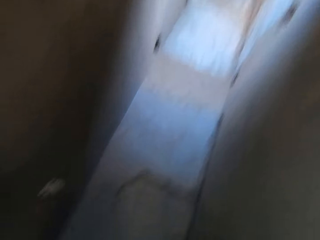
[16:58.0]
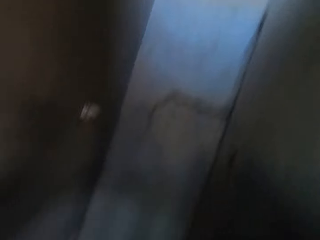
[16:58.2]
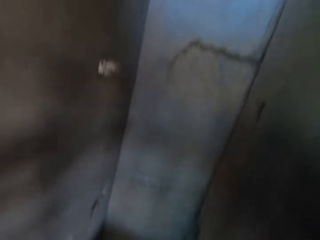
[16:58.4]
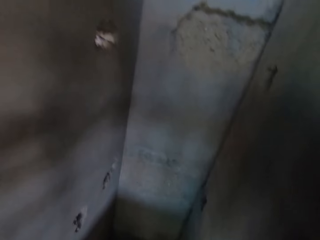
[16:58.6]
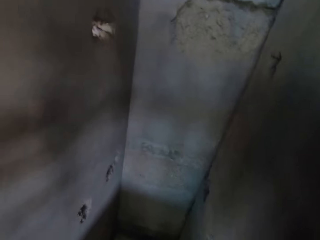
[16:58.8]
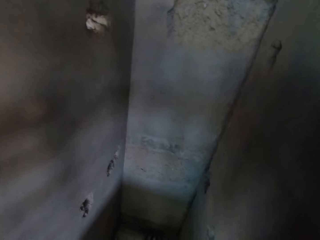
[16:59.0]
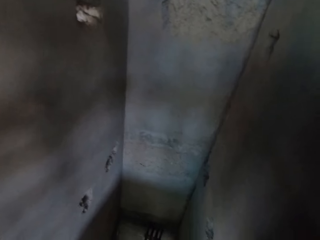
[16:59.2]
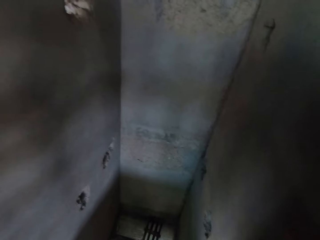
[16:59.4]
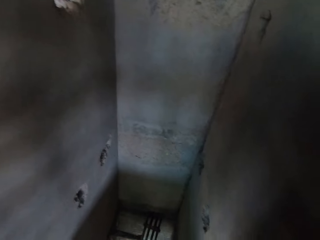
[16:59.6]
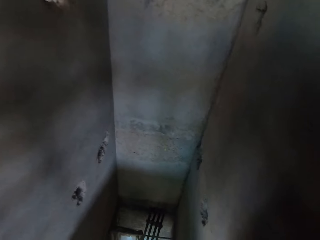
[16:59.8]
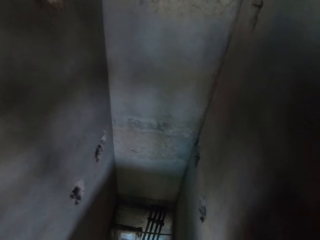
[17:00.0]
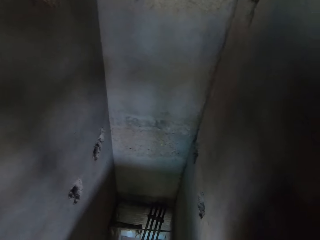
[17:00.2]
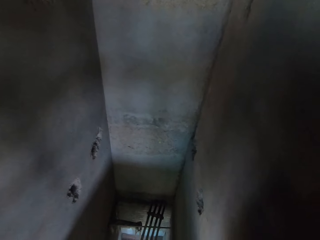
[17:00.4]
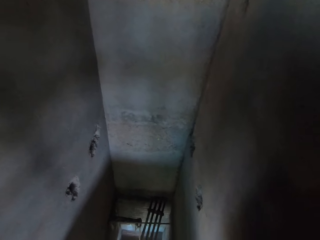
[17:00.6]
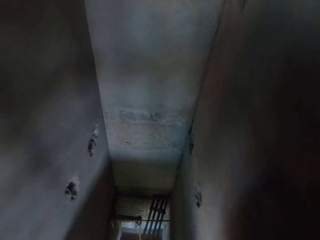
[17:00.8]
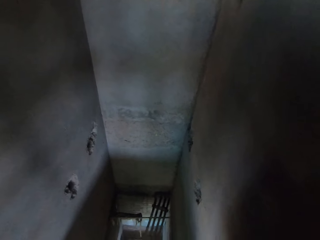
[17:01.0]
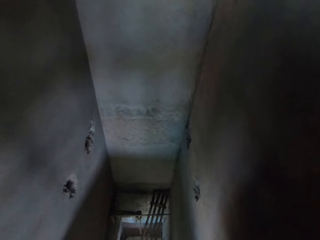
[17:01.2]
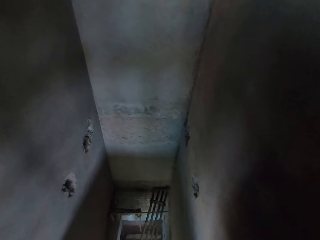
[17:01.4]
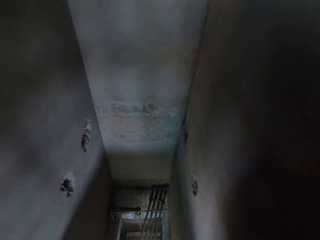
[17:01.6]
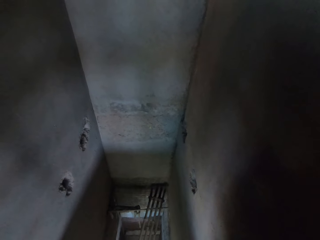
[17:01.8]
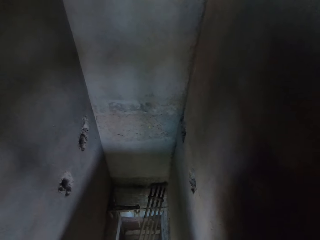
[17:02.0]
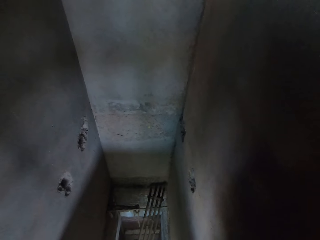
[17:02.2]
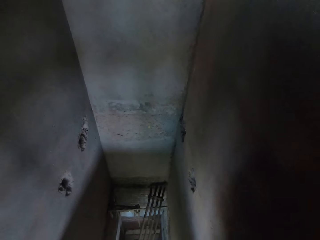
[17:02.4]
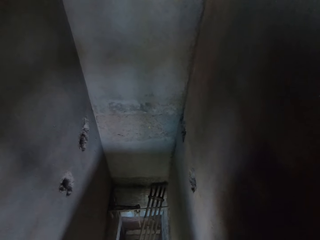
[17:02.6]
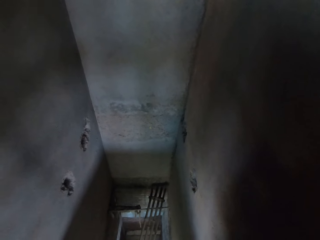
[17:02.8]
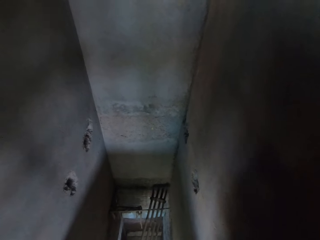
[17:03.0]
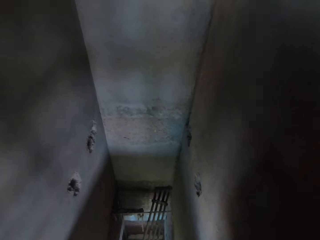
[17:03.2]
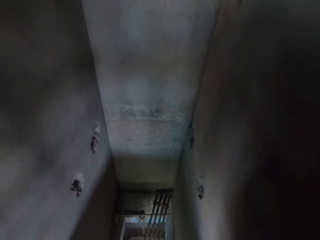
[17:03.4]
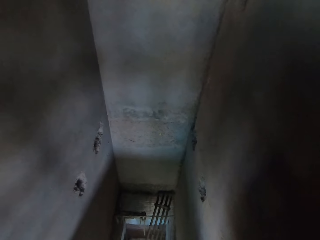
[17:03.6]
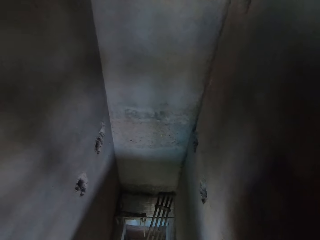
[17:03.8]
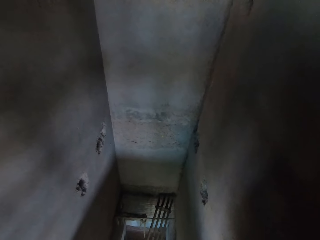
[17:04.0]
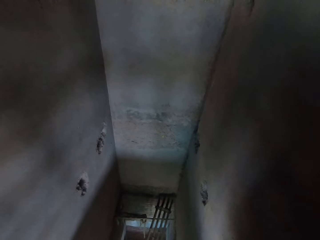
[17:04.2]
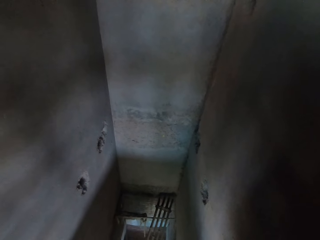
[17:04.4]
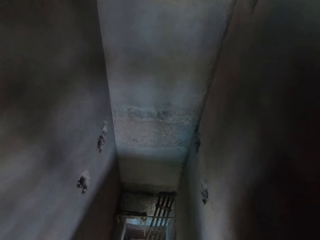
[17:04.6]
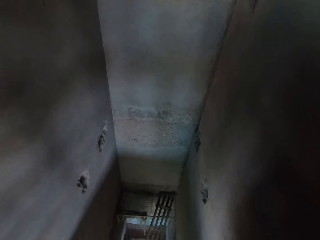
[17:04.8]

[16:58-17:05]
A man adjusts a bamboo framework in a building with both hands.

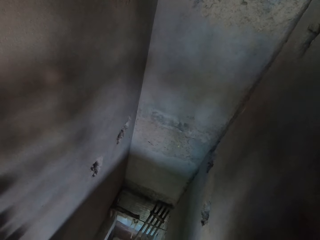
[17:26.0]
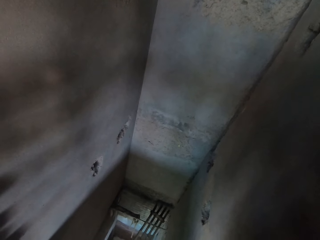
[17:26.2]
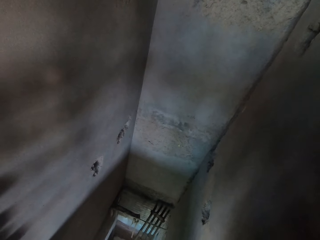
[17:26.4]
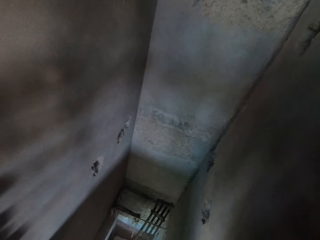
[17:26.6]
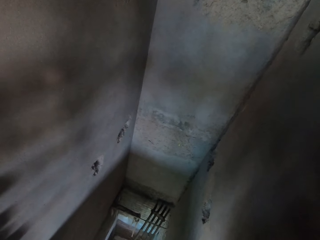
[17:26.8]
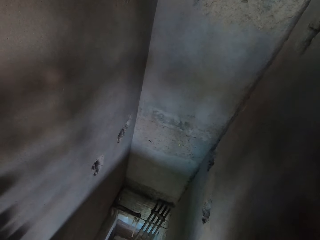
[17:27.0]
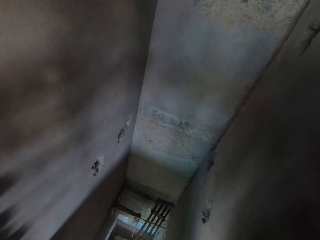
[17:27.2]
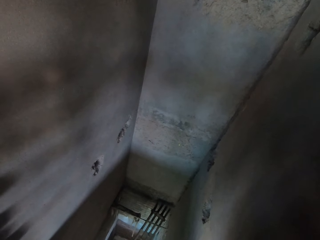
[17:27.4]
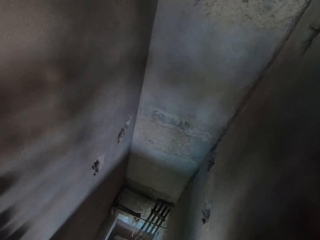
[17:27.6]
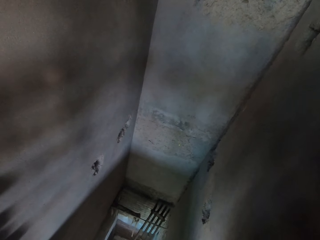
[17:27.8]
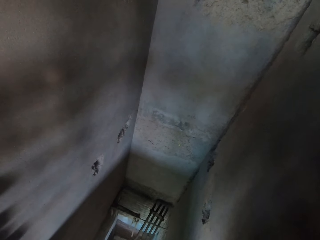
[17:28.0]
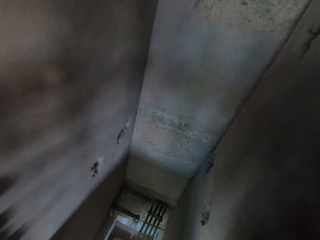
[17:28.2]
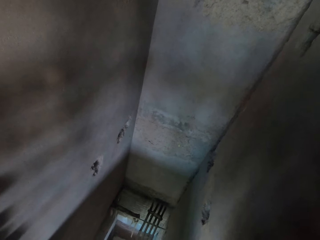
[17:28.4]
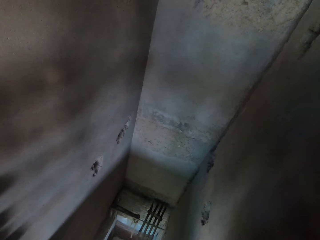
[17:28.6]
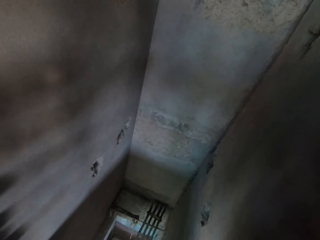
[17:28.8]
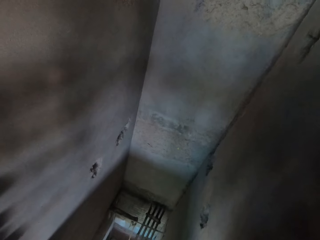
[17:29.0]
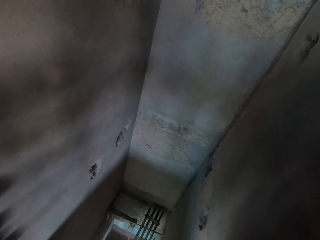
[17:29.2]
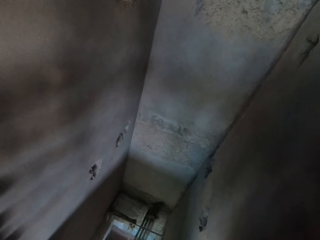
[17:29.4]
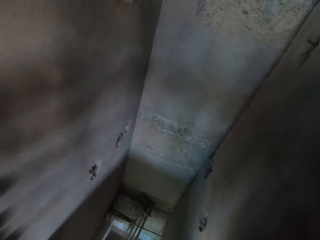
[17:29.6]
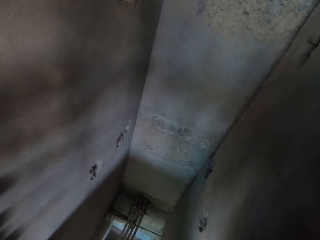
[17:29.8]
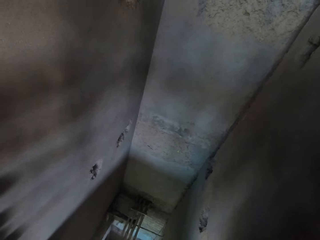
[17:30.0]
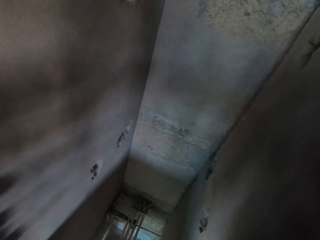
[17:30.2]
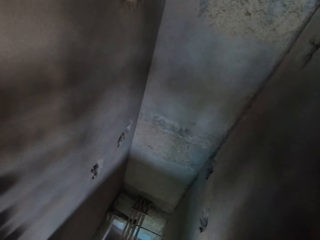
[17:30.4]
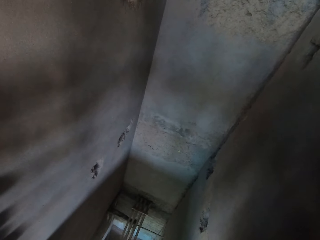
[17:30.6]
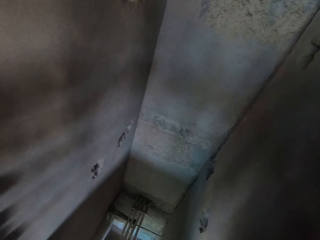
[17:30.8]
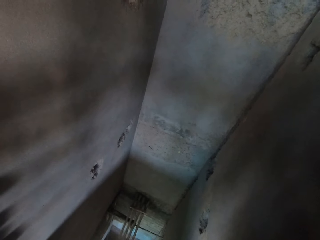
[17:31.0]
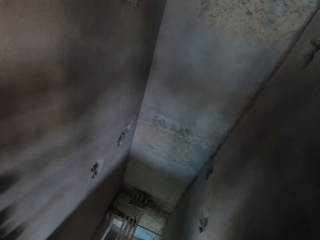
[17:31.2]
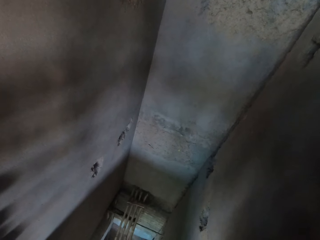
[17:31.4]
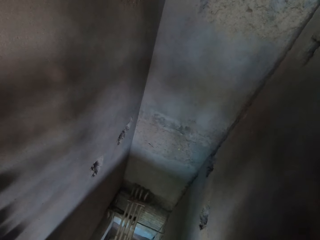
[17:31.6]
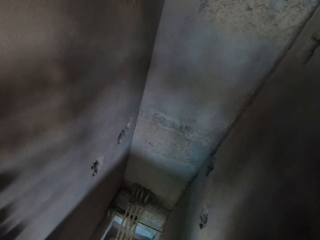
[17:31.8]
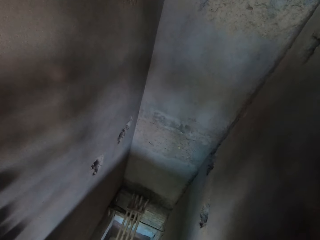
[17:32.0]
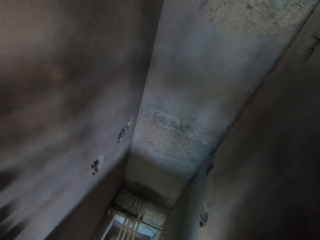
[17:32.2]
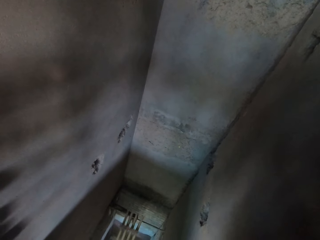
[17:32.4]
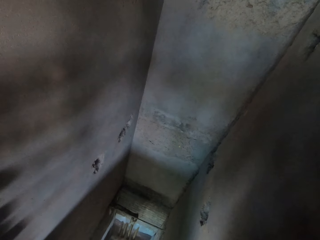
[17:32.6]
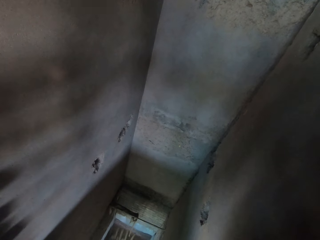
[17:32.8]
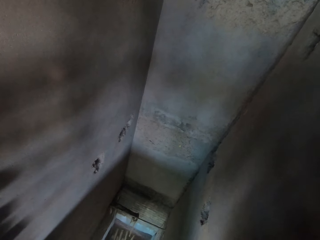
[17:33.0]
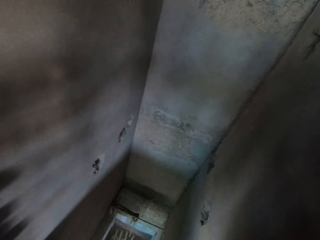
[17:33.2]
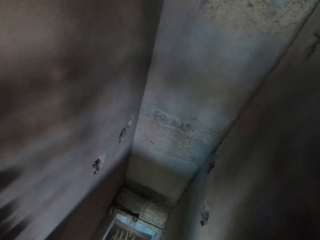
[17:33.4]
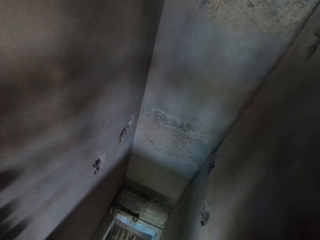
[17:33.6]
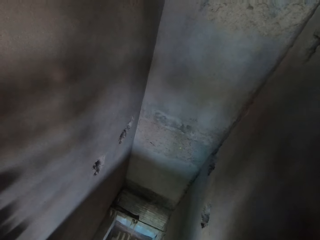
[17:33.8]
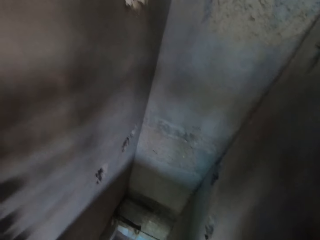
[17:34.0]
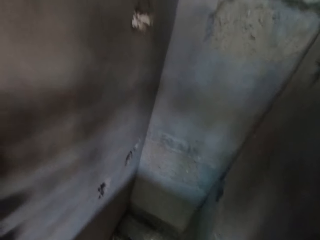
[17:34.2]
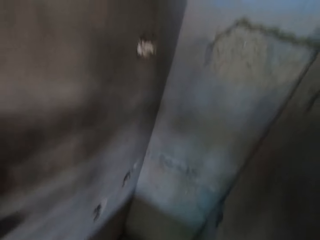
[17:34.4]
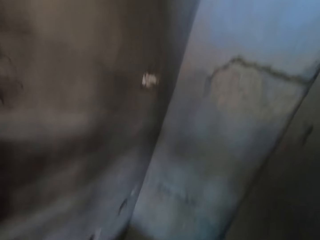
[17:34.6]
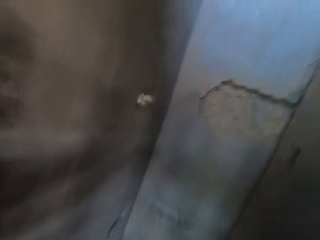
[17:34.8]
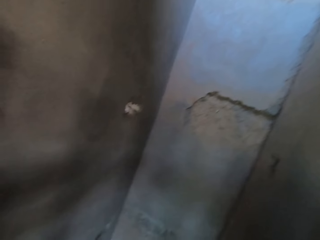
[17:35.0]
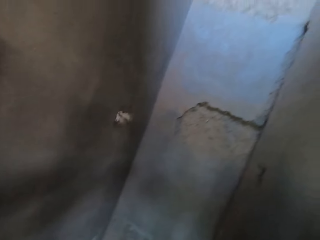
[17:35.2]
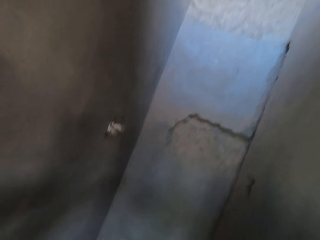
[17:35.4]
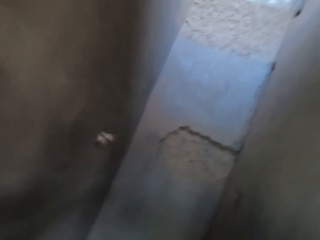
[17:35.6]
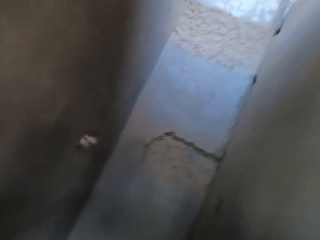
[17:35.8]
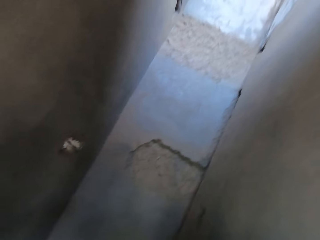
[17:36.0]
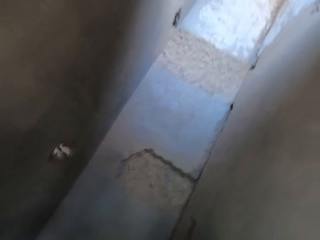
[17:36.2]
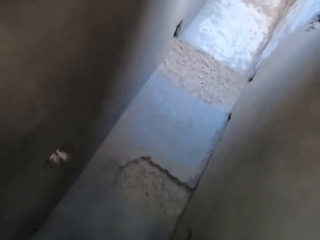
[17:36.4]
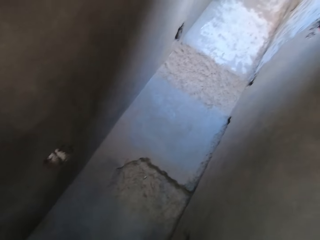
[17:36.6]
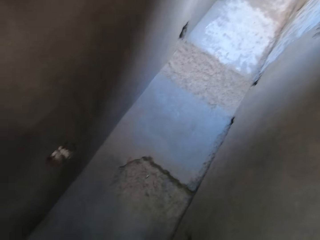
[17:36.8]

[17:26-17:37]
The man adjusts the bamboo framework with both hands. The man moves the bamboo framework with both hands.

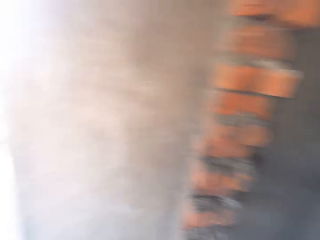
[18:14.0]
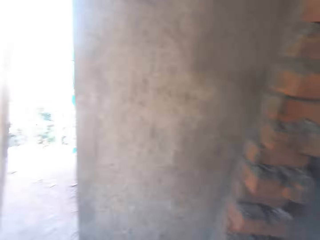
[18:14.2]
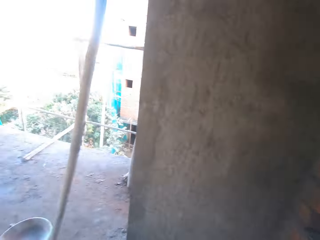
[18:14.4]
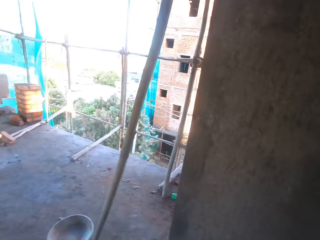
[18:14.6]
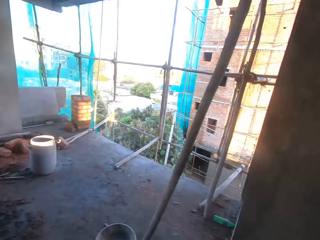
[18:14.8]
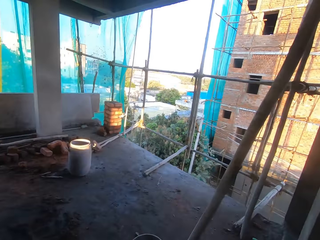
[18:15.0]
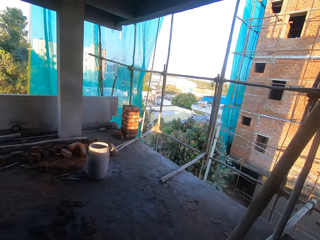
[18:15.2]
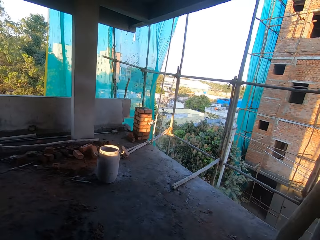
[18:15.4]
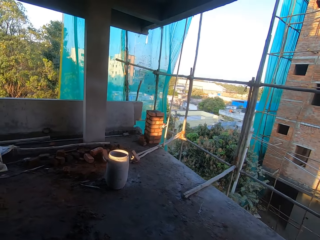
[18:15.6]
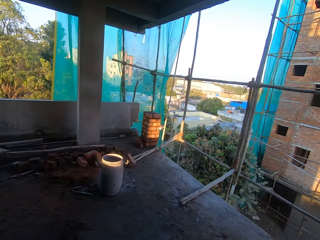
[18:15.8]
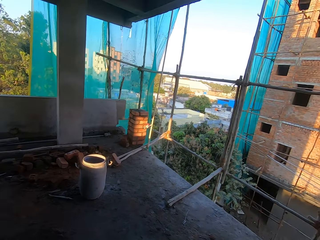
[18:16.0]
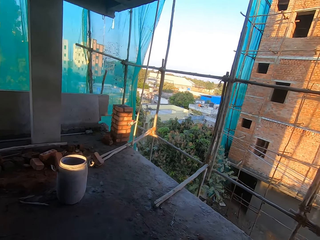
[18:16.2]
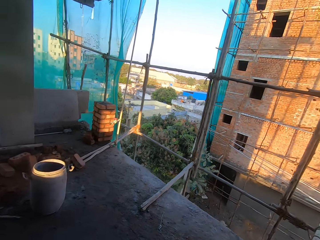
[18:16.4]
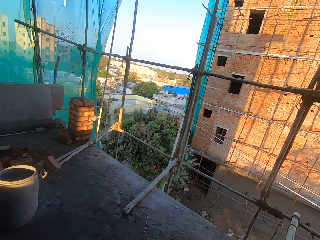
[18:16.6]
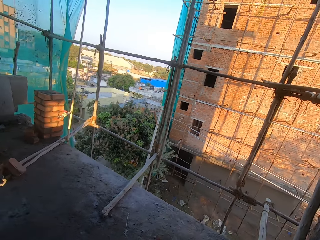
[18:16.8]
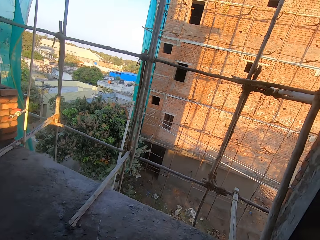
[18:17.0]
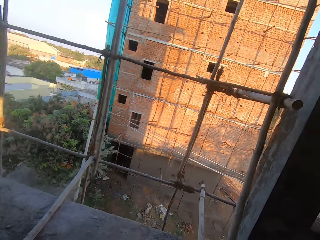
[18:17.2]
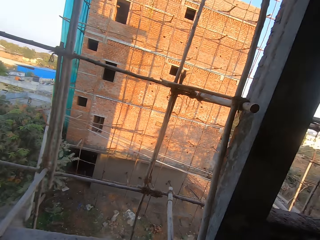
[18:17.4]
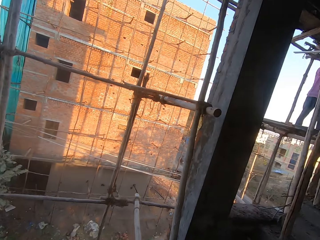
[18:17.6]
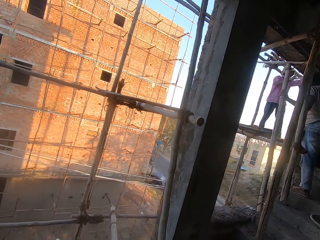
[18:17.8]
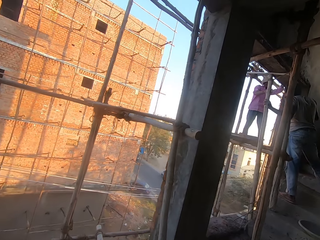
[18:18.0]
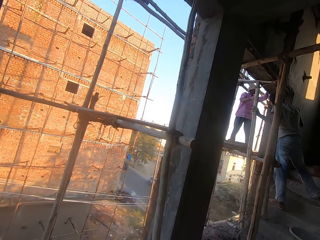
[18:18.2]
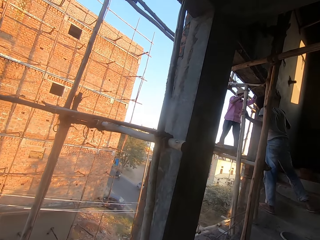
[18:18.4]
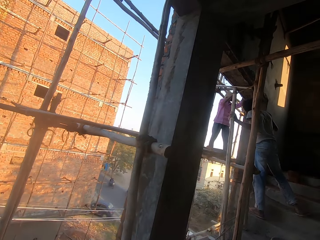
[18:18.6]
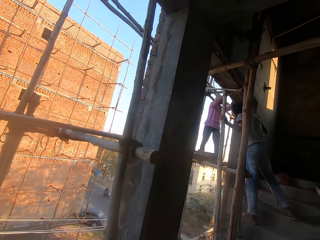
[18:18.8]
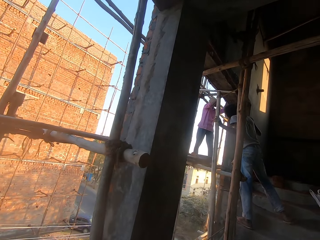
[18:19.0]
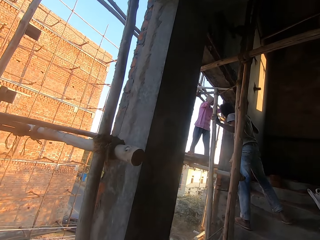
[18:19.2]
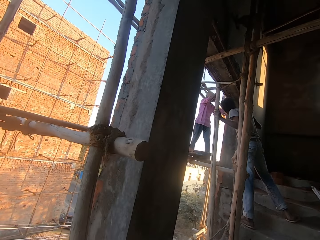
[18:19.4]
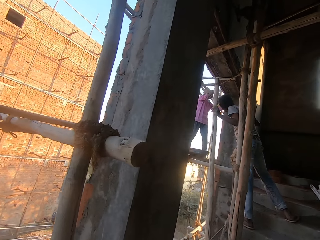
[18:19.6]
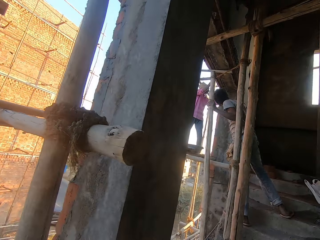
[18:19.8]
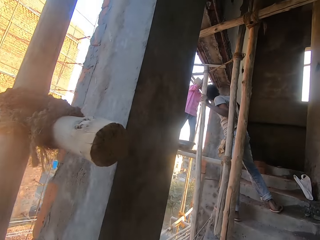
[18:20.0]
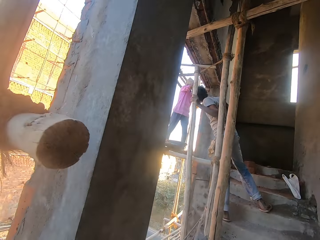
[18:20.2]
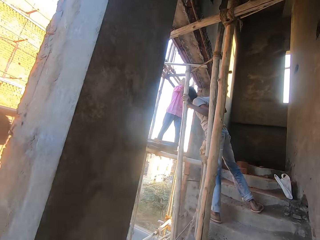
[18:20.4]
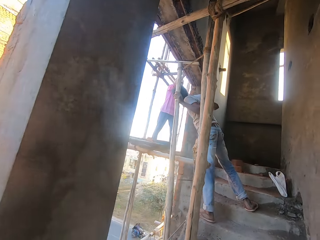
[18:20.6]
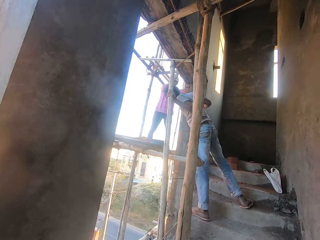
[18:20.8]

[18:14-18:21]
The camera wearer turns to the other side and walks around the building. They interact with a man.
